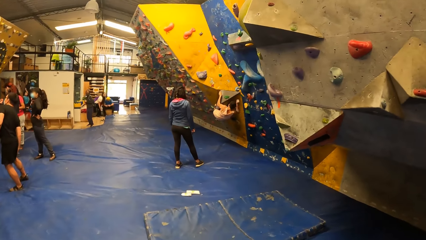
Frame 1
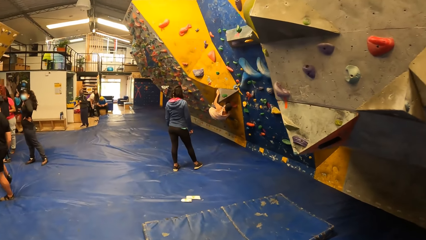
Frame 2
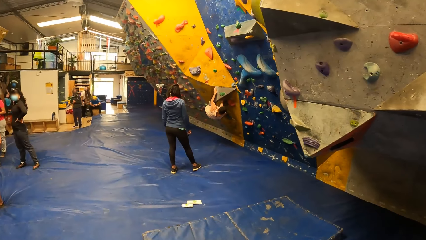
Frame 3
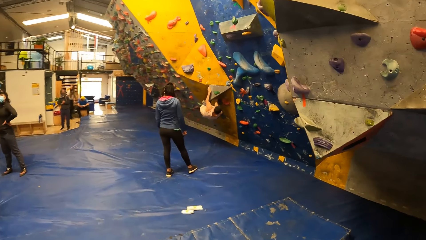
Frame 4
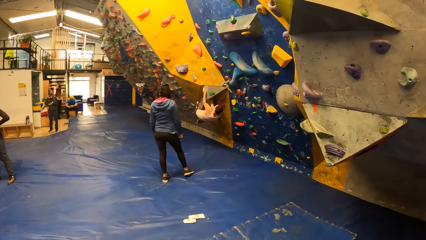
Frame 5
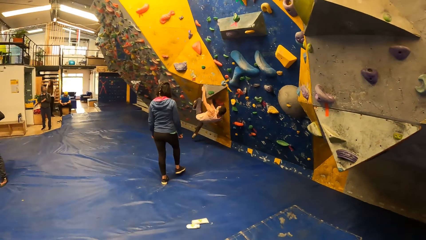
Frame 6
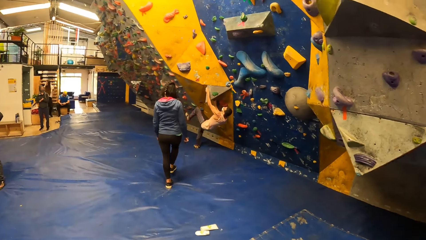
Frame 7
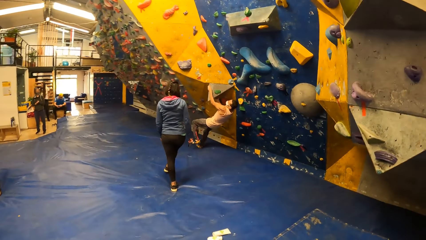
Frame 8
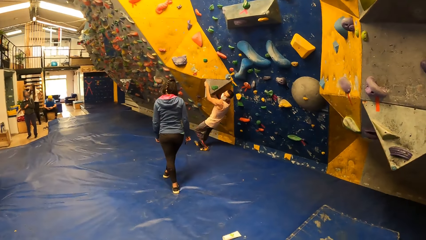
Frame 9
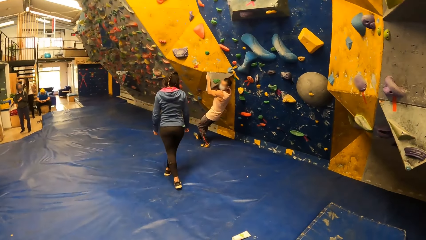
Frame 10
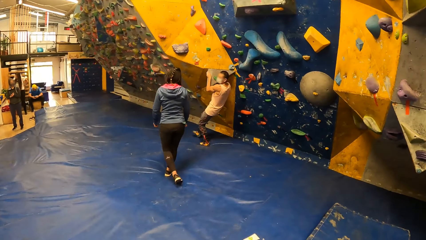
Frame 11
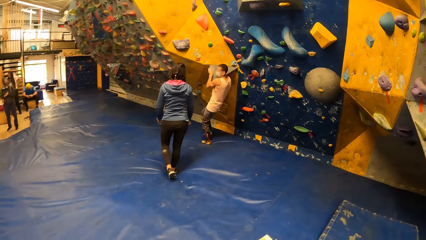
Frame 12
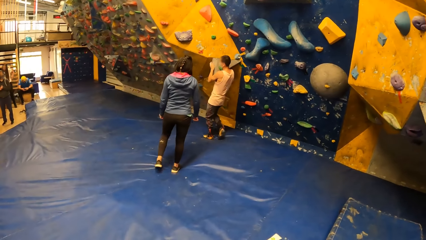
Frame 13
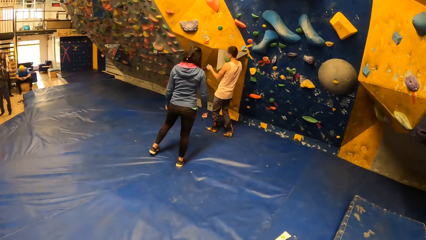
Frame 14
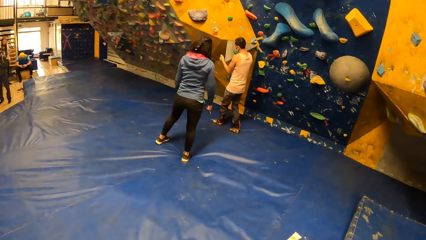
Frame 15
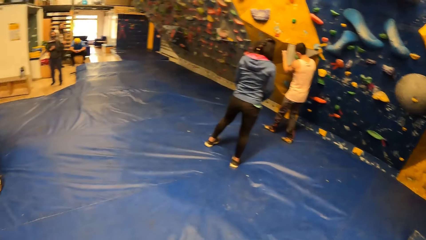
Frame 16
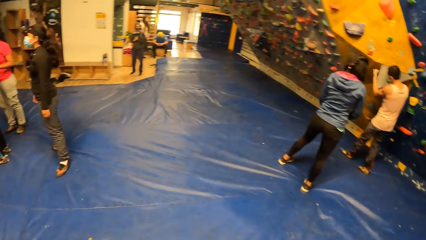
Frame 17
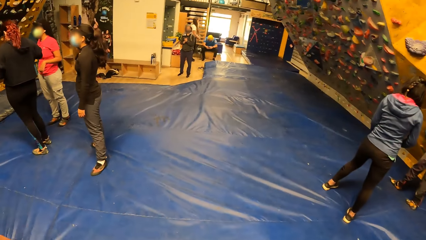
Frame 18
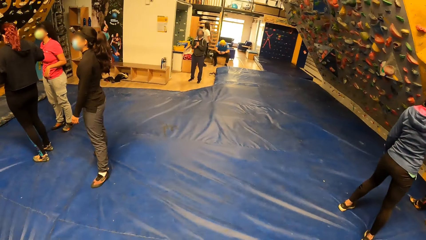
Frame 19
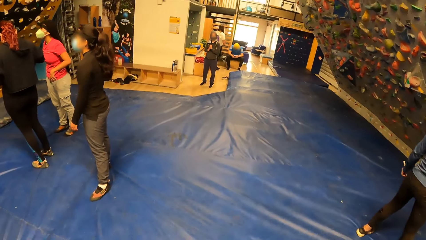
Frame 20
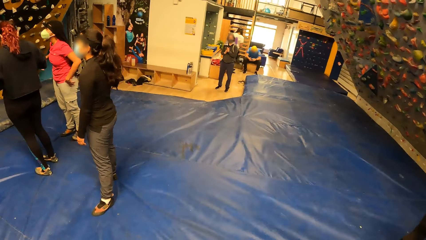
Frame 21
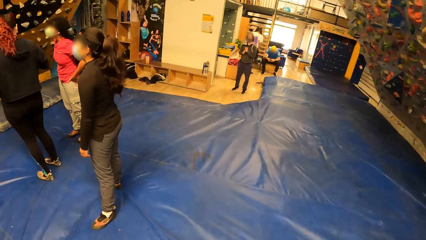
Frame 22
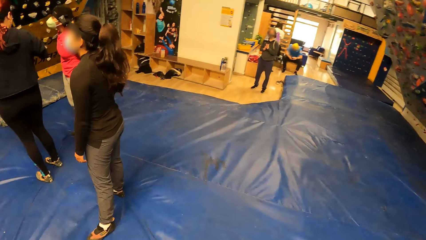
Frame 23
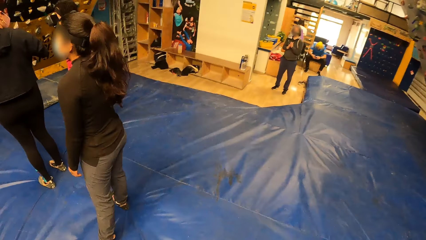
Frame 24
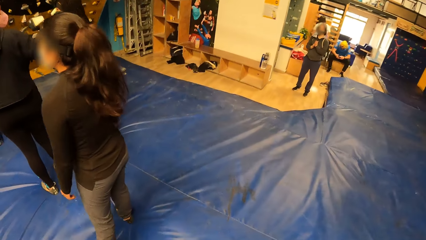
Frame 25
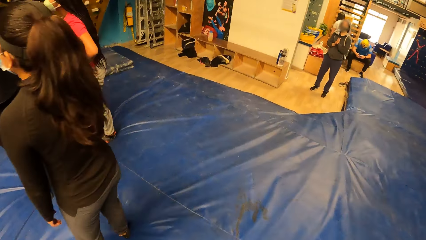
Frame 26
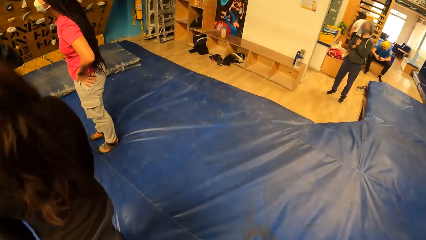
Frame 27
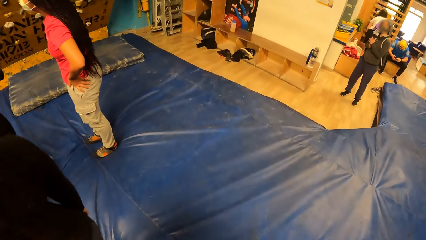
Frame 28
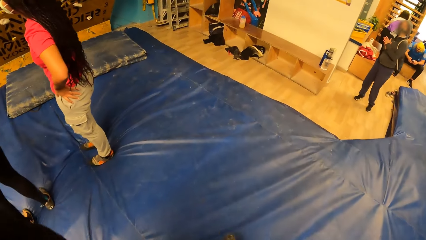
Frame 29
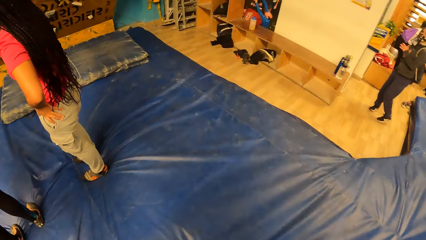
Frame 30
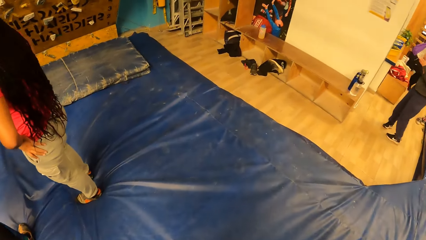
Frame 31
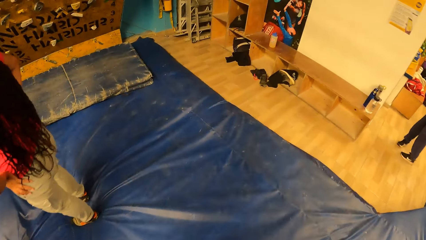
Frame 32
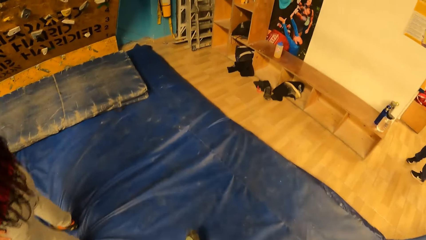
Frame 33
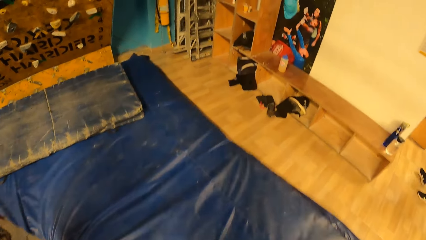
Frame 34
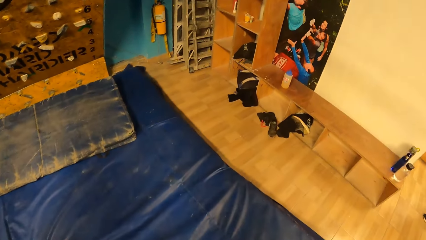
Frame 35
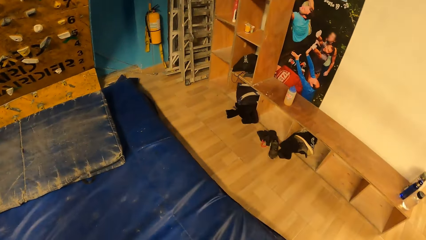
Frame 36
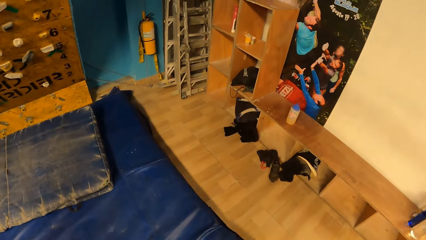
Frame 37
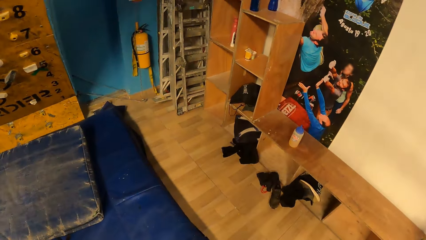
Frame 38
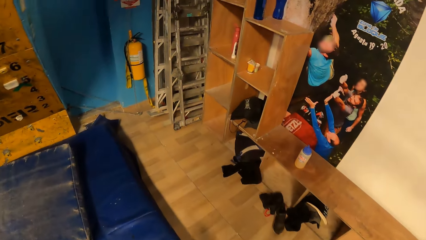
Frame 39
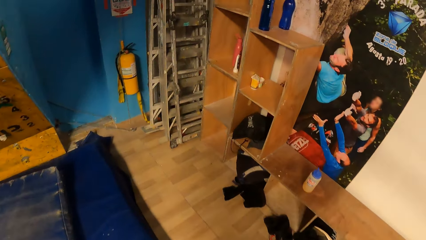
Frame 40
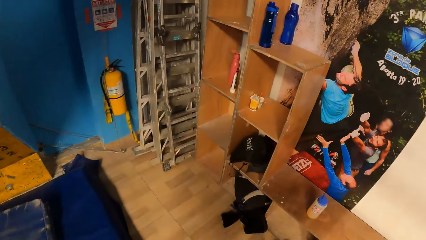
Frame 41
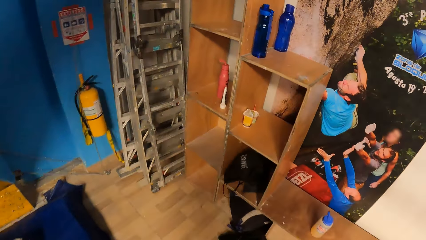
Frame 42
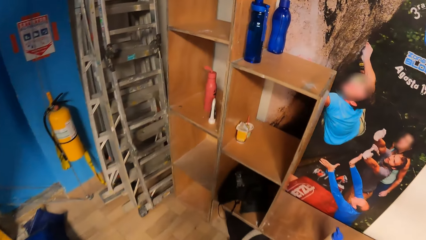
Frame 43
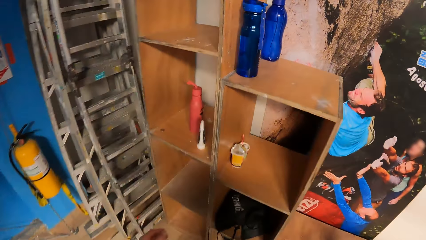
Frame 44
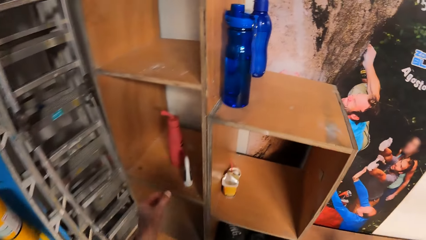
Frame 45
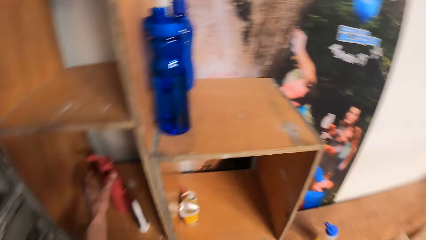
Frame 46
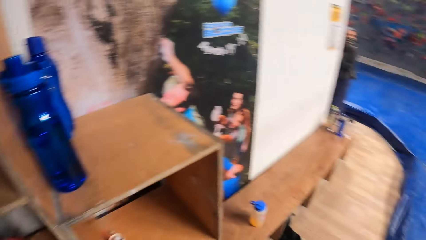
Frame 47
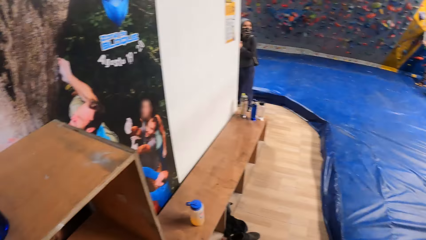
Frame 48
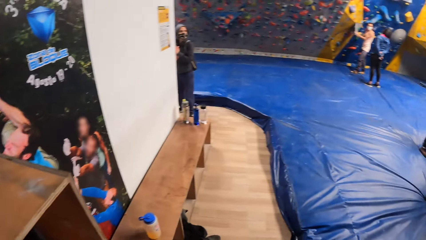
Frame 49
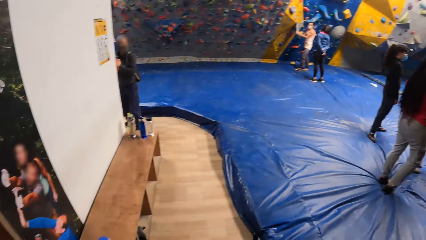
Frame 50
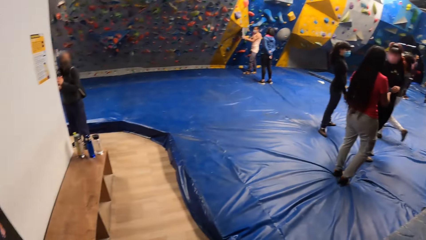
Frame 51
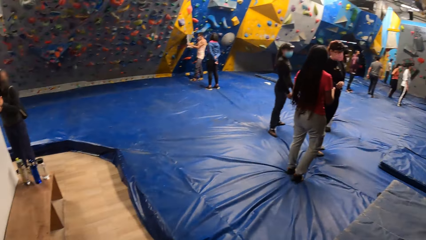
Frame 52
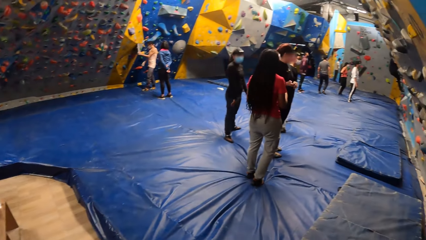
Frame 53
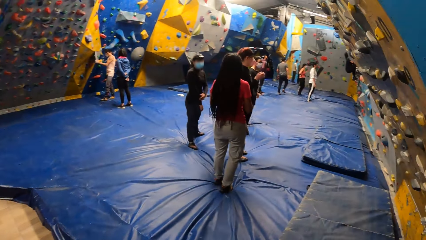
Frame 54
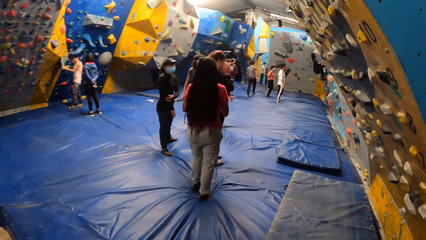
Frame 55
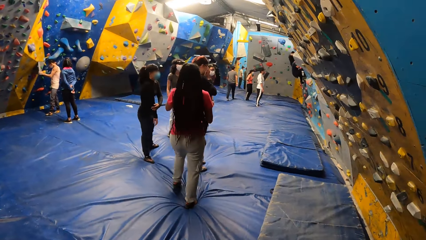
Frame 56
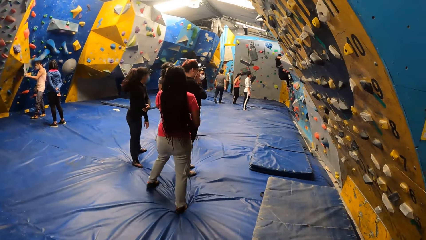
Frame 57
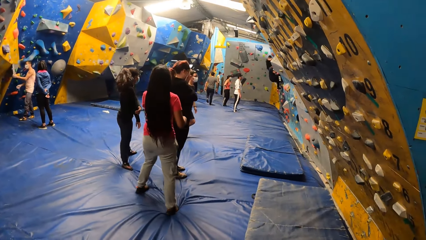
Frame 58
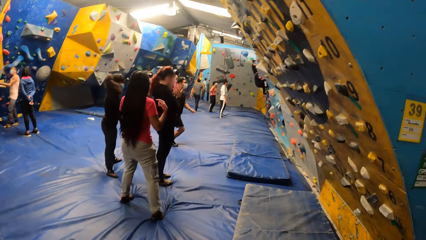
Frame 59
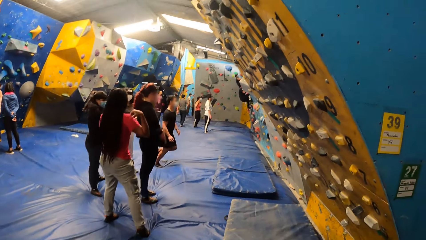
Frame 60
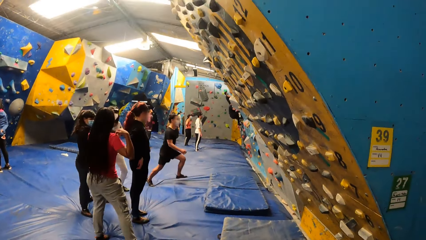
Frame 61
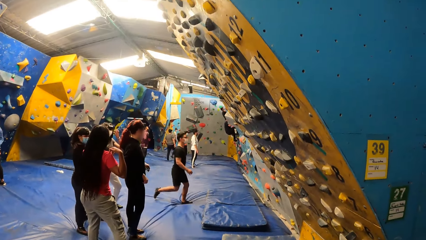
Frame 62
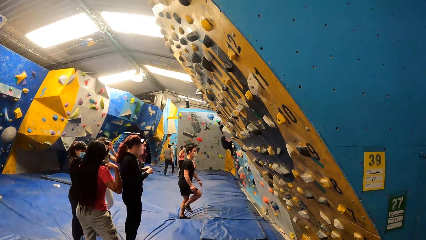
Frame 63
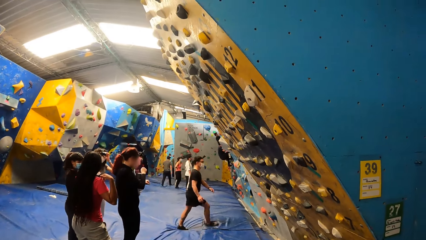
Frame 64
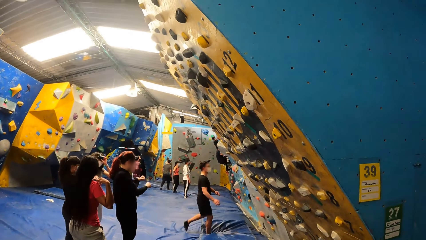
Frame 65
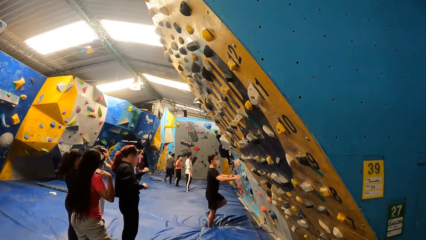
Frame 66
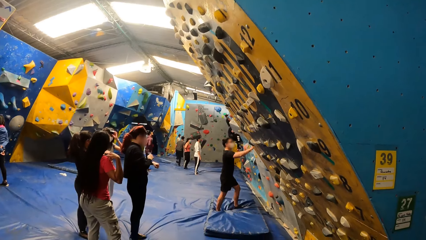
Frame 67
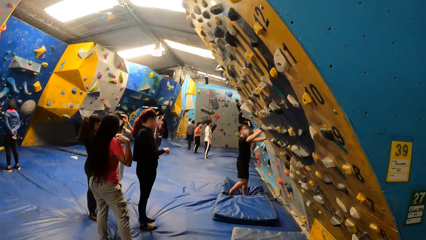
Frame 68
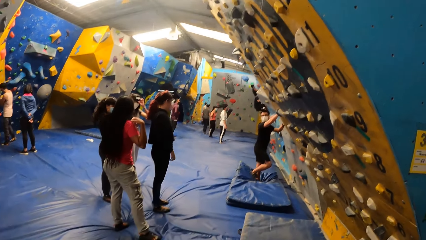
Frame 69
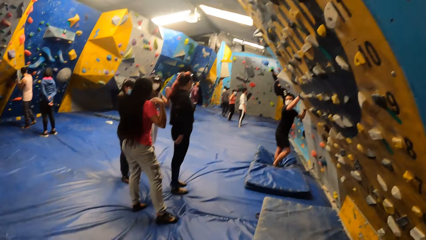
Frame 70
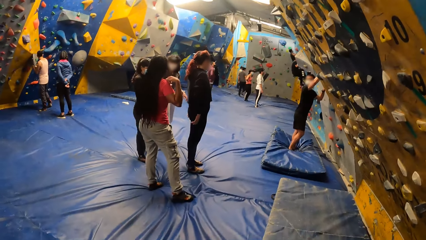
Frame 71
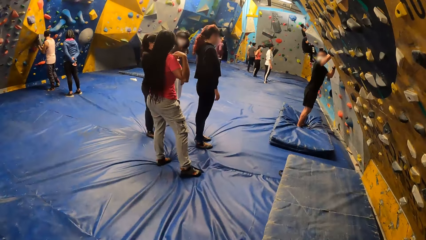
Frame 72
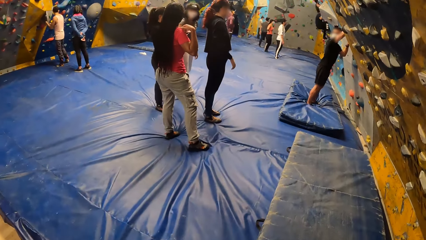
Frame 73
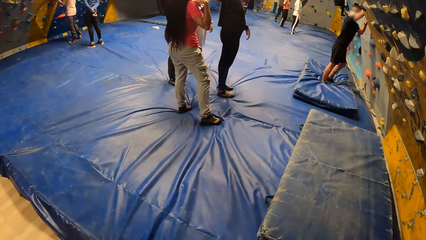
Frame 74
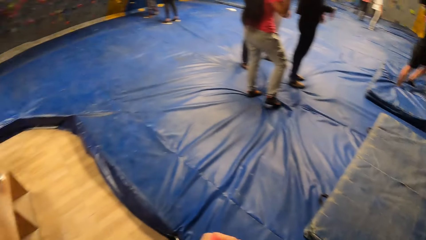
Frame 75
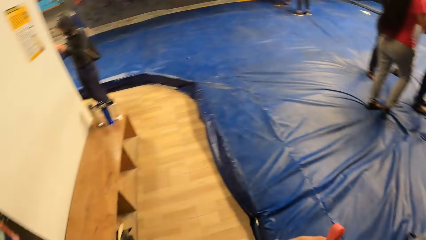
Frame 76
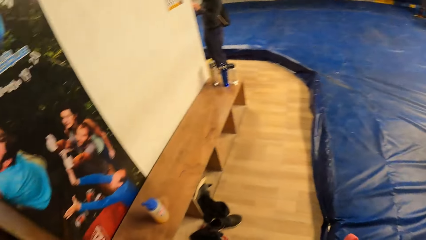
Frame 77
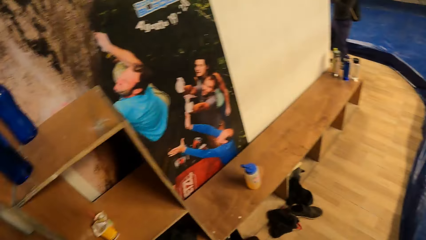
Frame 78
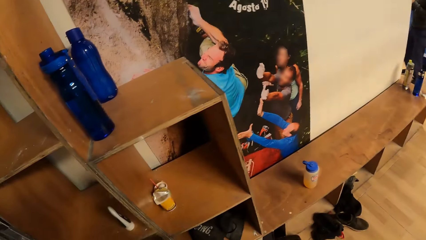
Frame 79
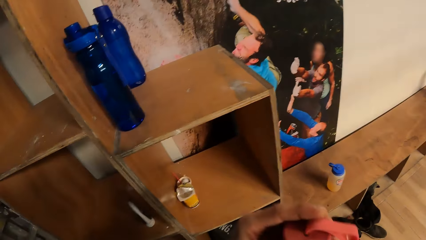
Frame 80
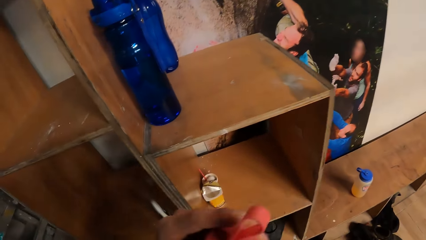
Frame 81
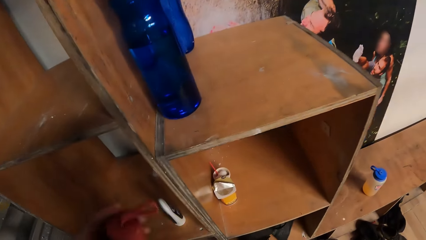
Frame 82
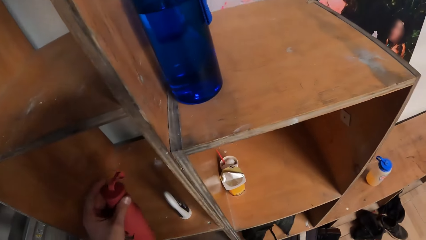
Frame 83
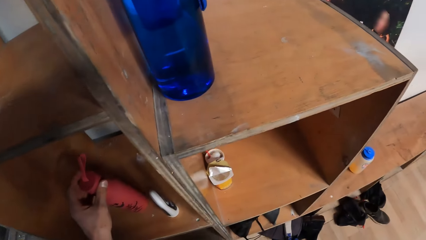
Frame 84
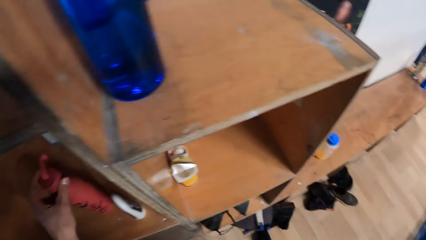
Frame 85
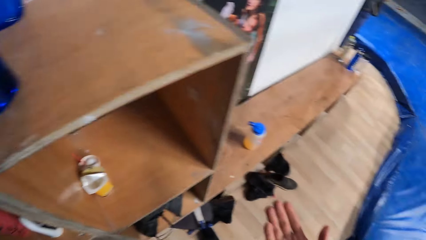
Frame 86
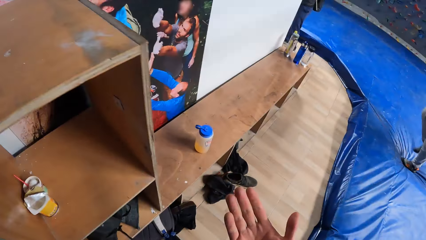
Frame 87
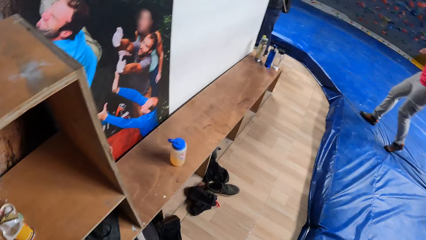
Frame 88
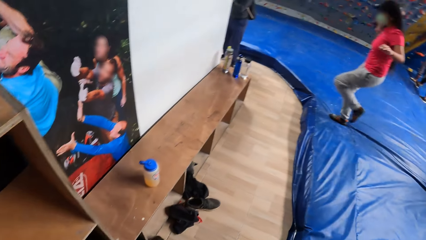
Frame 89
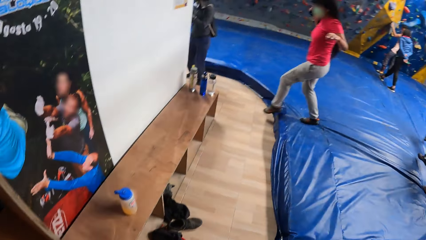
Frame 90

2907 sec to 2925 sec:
A man drops to the crash pad from the climbing wall with both hands. The camera wearer picks up a red bottle from the shelf with his left hand. A woman gestures with her right hand. Another woman dances. Another man places both hands on climbing holds of the climbing wall. The camera wearer places the red bottle in the shelf with his left hand.
